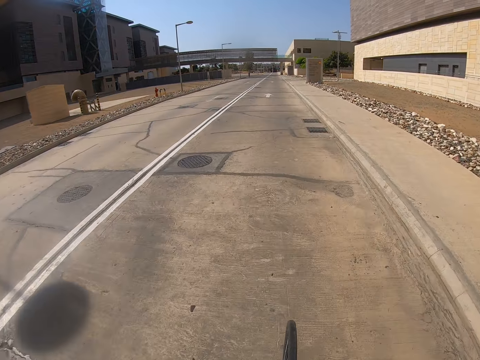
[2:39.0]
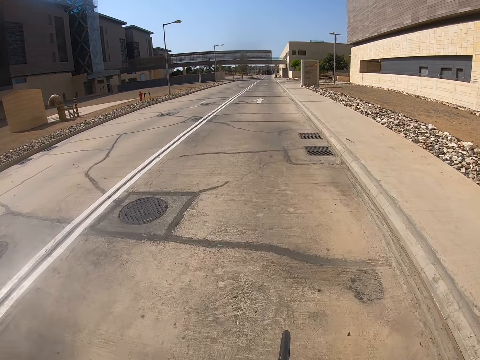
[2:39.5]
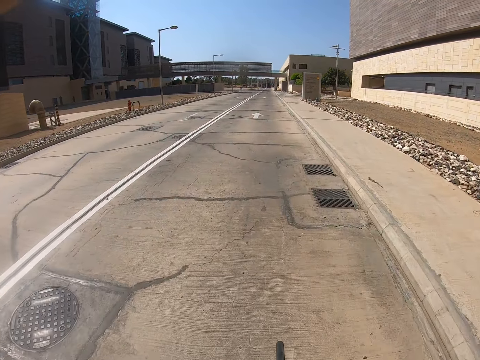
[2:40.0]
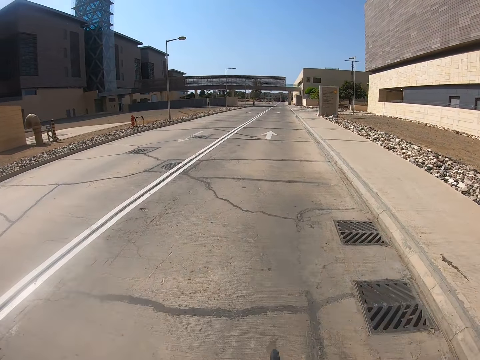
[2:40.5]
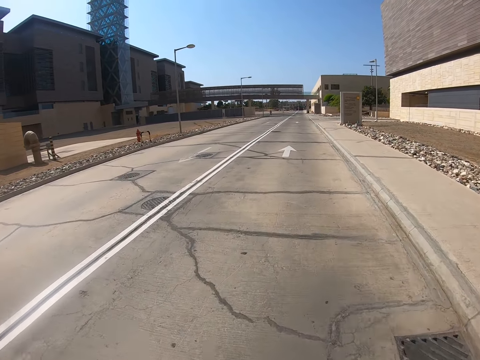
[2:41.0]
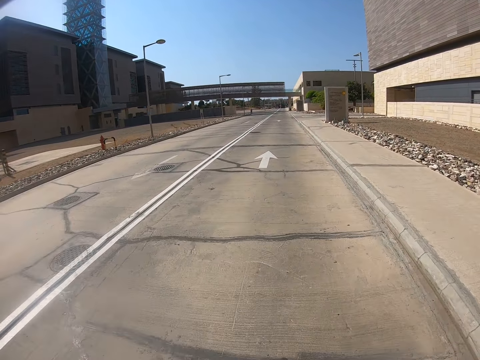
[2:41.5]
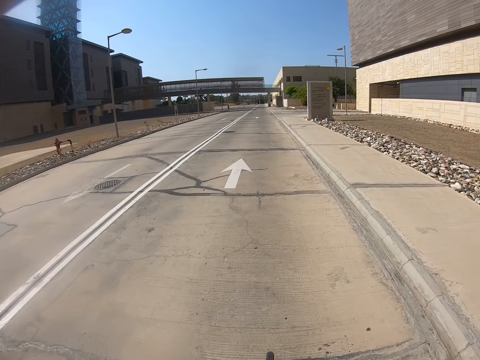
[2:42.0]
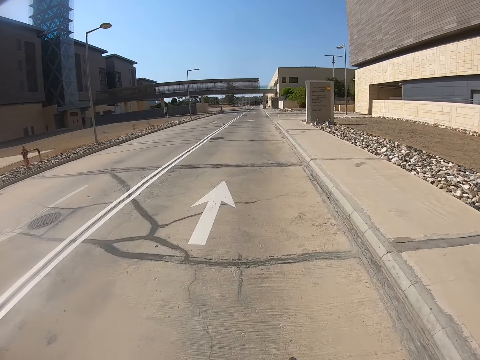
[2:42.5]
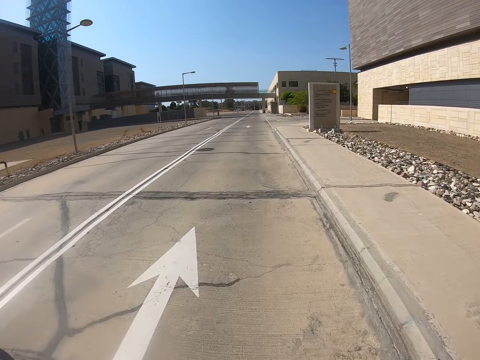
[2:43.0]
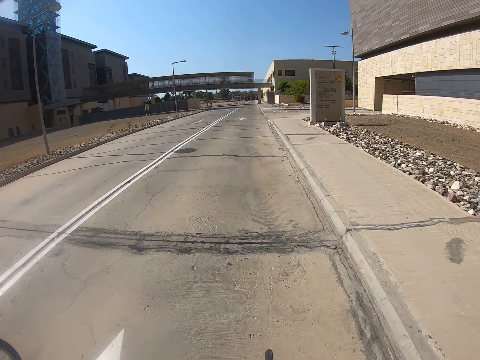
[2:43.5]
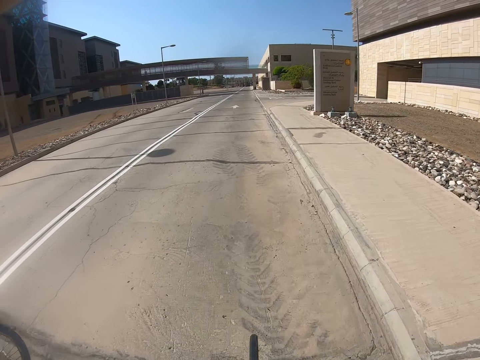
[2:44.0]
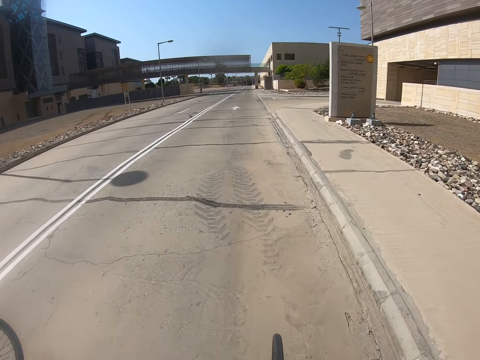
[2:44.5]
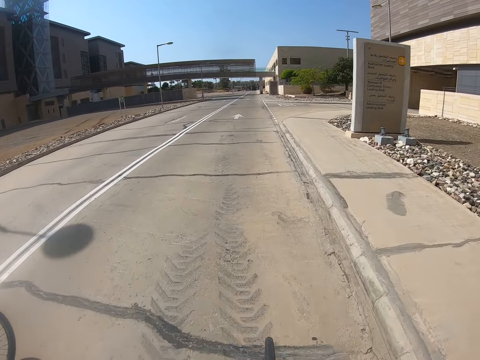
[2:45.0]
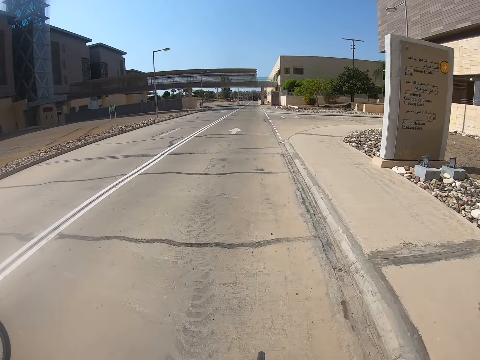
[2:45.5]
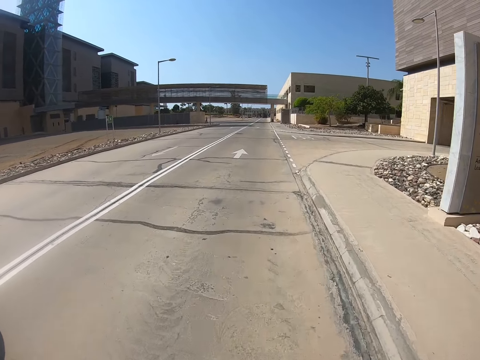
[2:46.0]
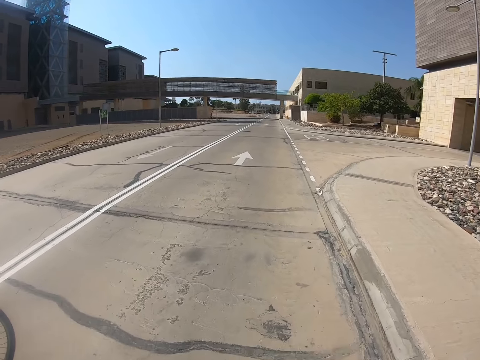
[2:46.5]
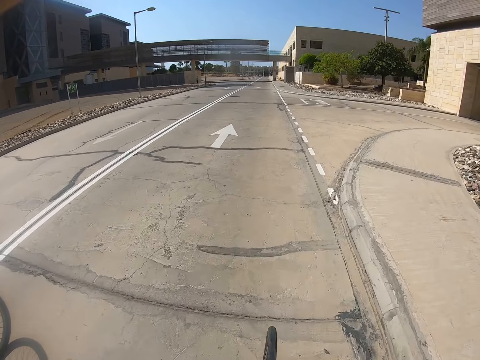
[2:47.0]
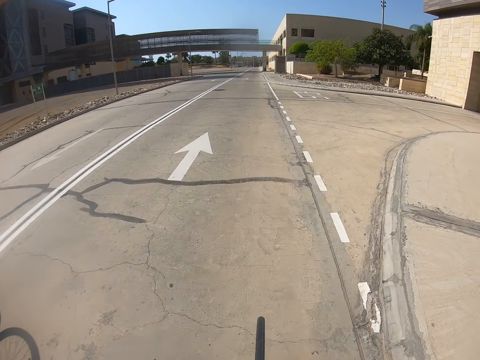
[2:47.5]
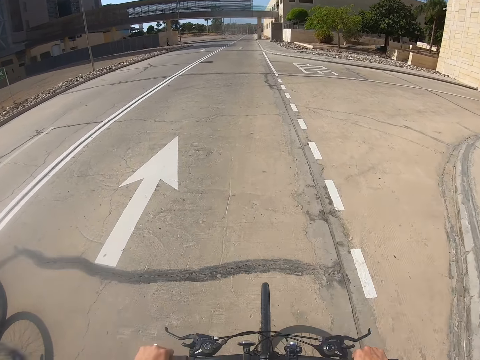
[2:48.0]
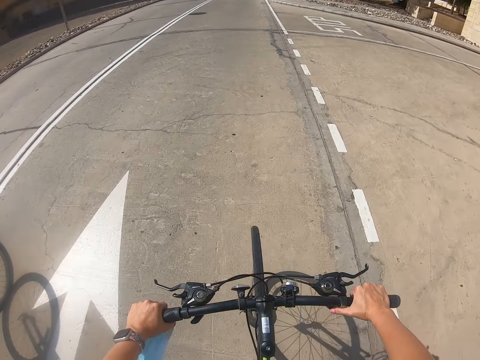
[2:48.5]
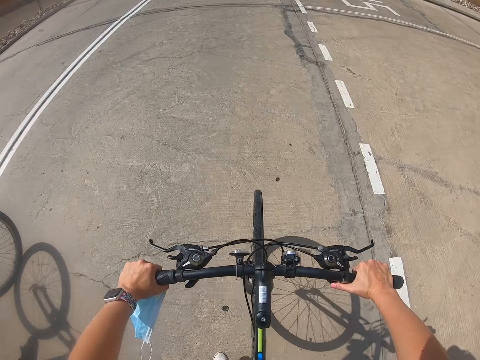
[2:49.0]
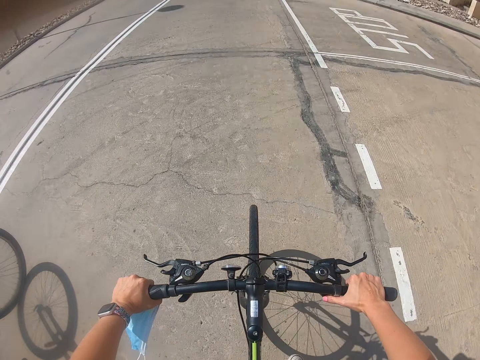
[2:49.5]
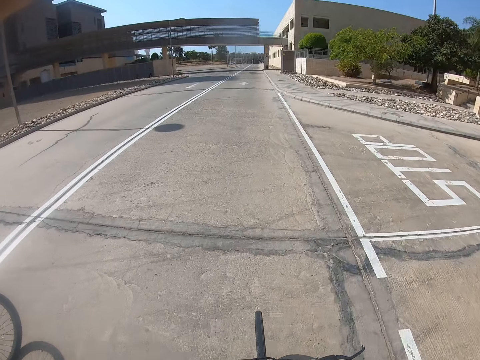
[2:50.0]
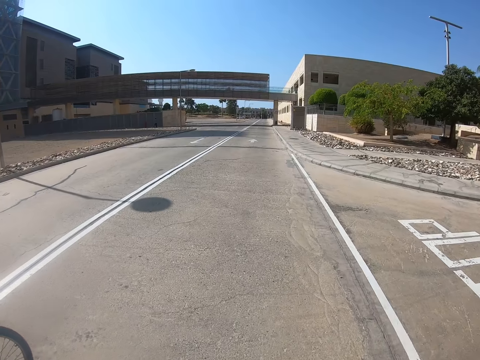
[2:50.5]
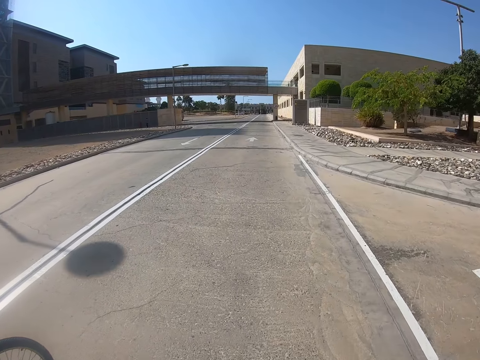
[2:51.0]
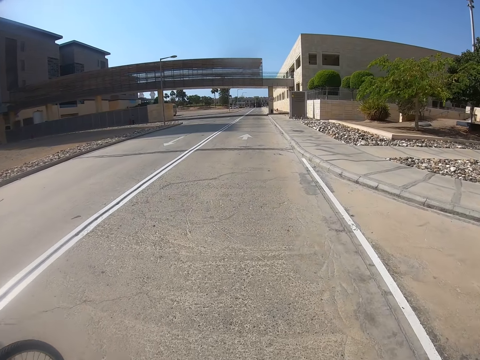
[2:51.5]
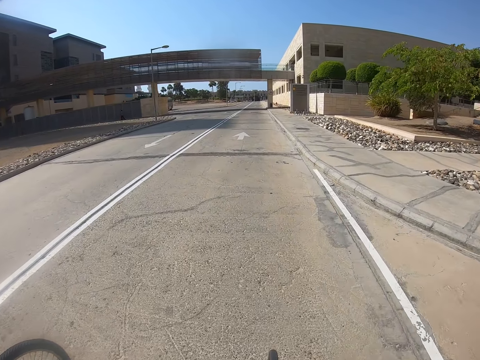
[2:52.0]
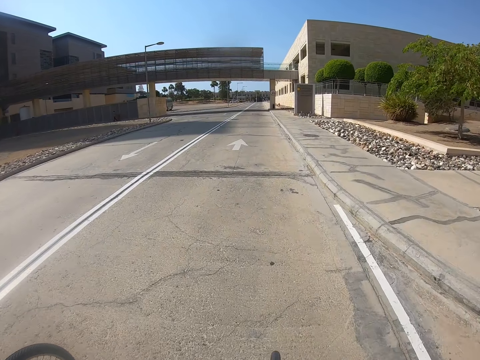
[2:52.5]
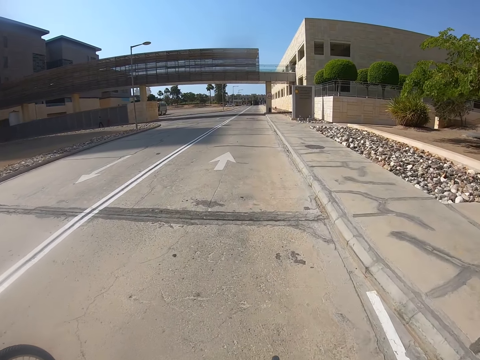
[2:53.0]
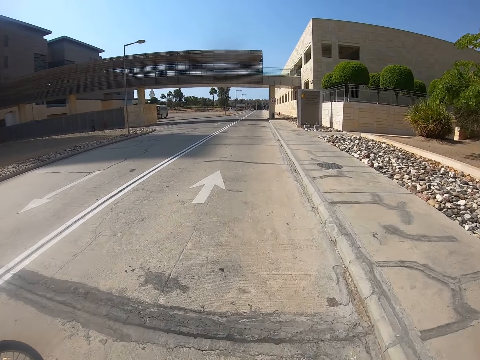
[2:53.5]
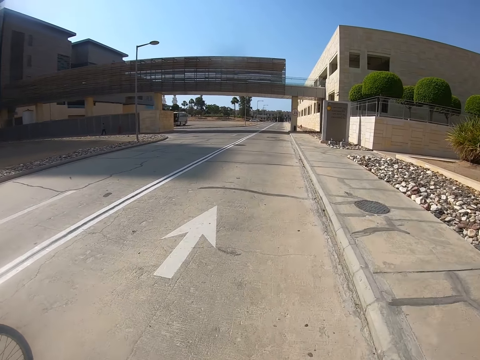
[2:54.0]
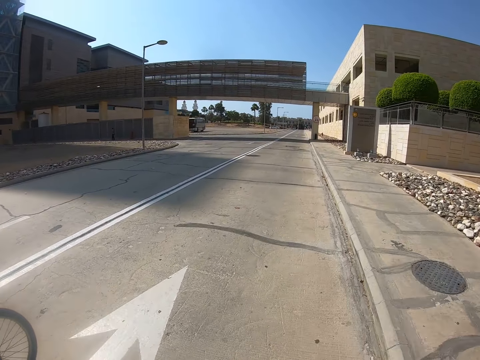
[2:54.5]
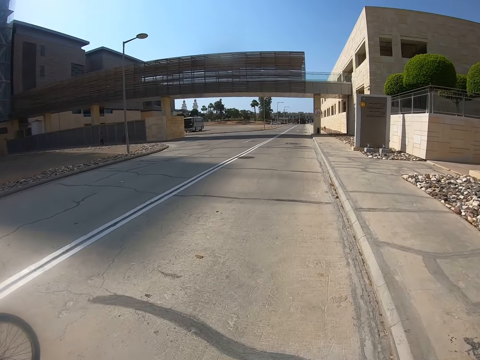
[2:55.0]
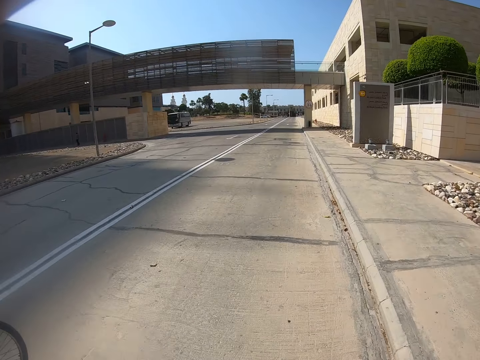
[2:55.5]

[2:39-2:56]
The camera wearer rides a bicycle on the road. A man rides a bicycle on the road.

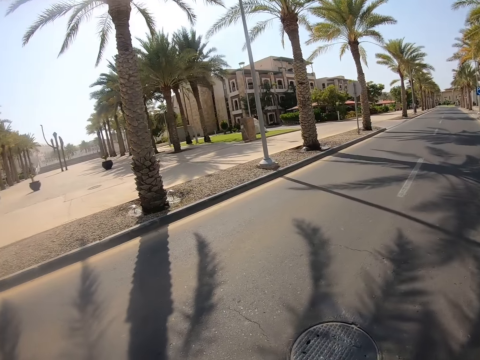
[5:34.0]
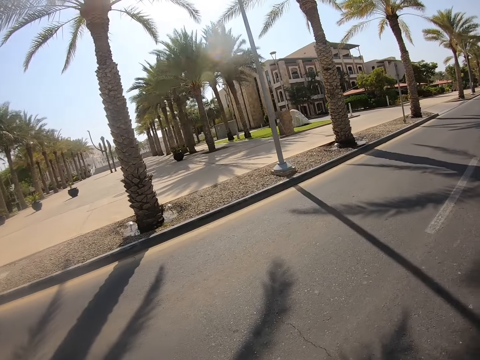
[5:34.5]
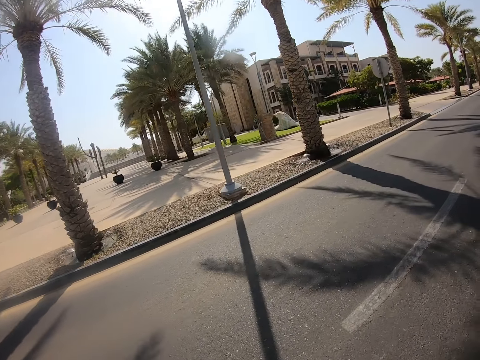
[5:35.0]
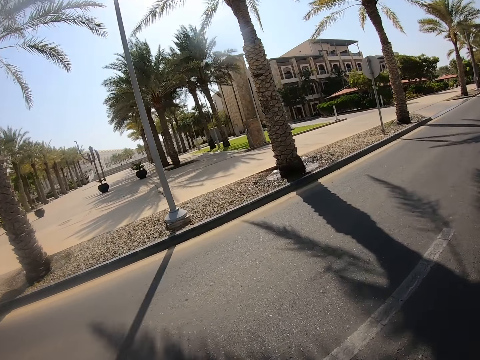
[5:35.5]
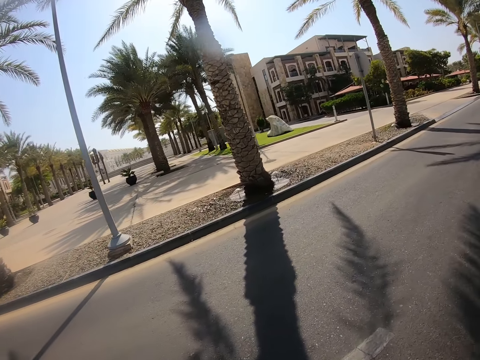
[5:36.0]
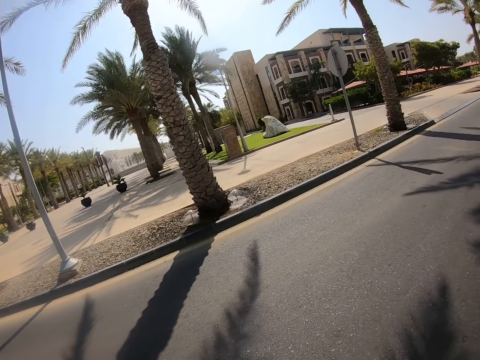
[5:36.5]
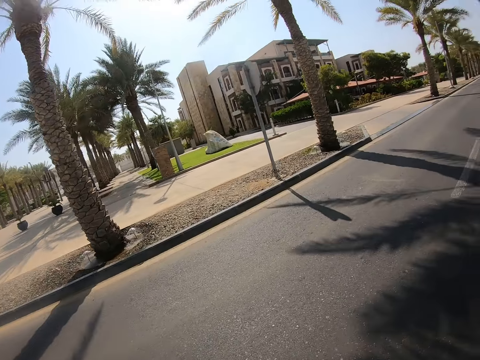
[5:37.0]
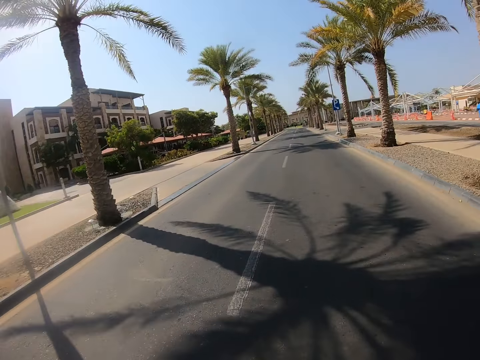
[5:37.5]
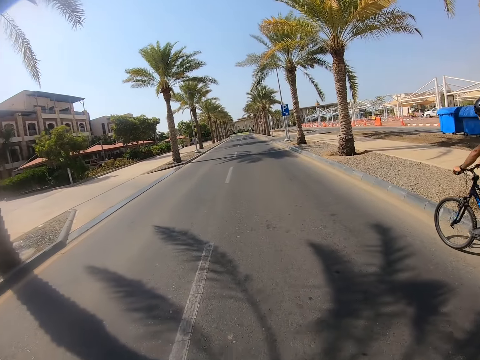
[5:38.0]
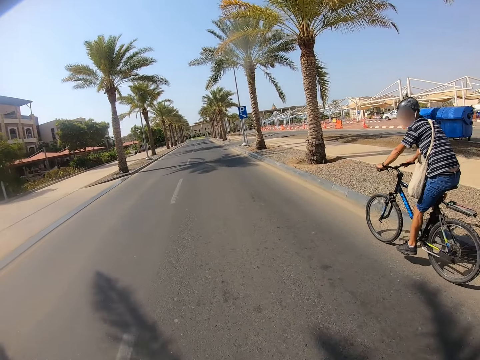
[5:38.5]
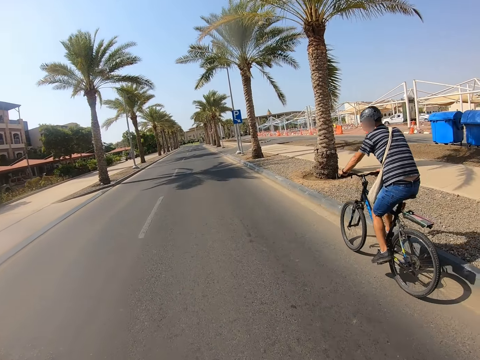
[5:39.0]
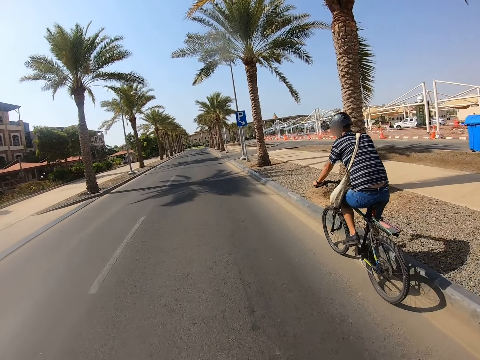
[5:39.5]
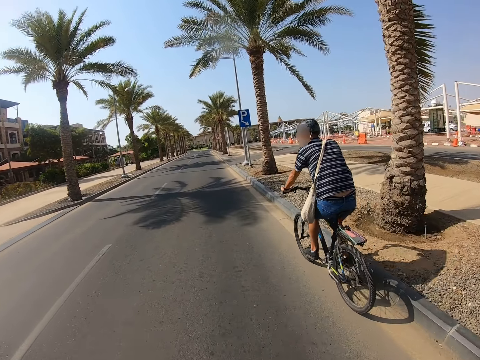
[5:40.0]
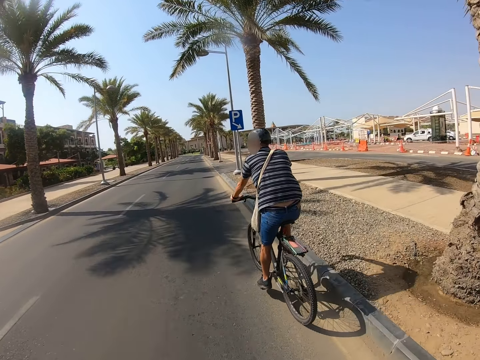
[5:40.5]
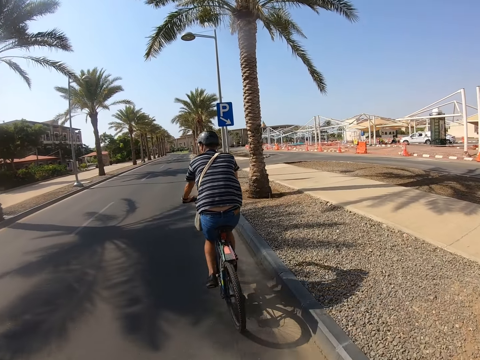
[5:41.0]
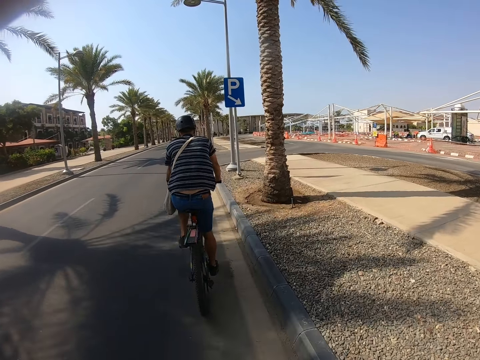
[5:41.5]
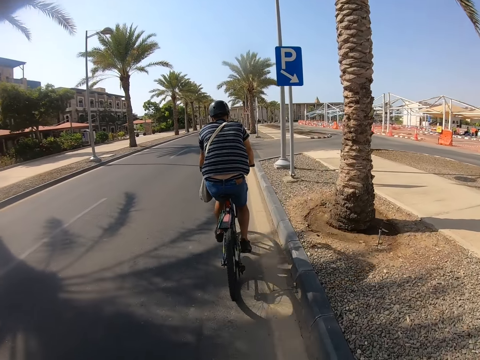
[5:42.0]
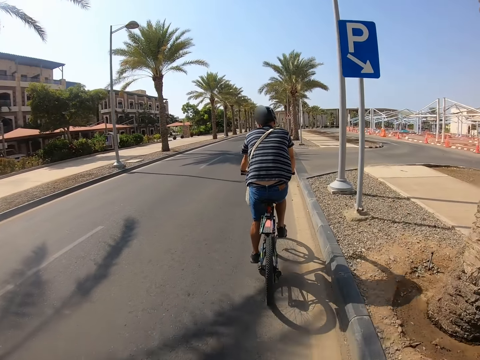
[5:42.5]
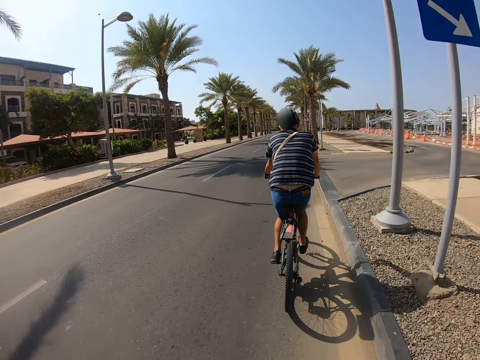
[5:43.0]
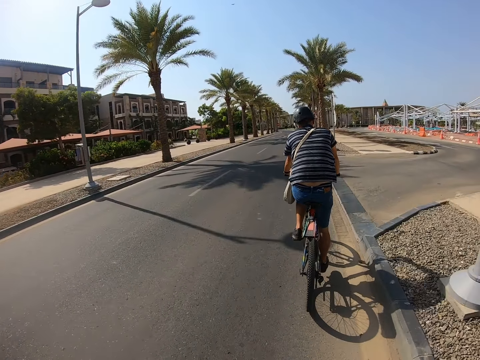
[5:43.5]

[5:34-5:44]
The camera wearer stares around the road. They stare at a man riding a bicycle.
